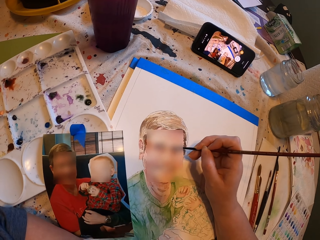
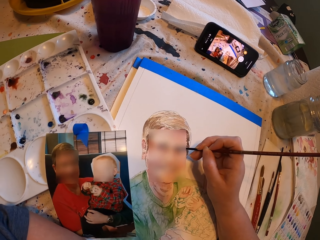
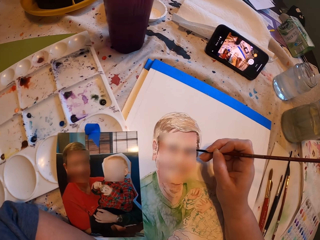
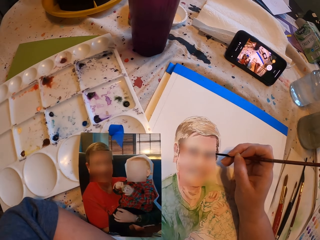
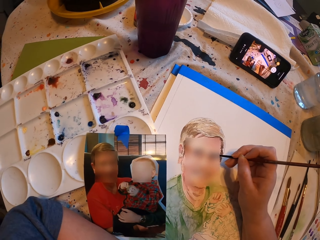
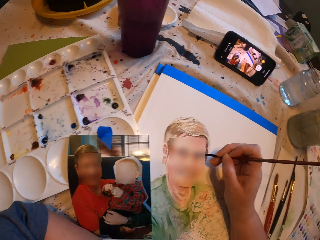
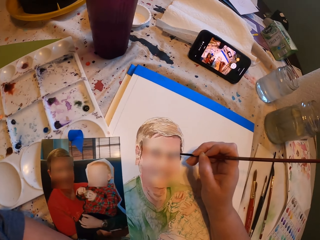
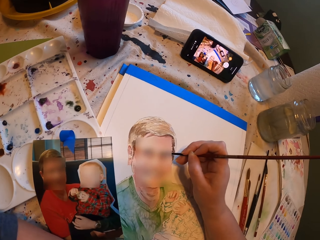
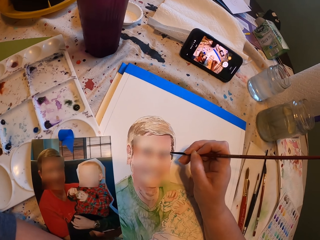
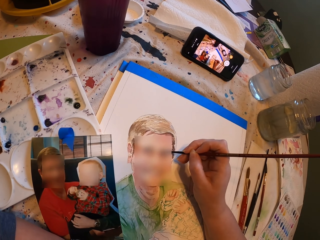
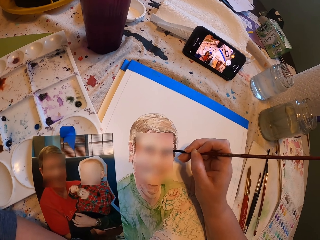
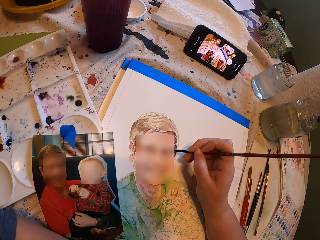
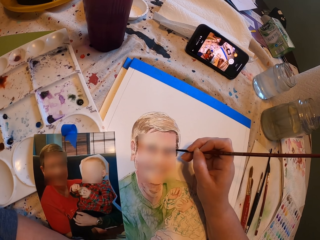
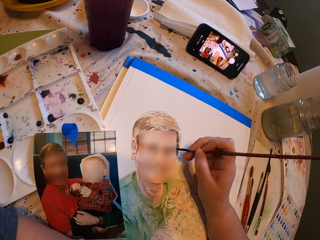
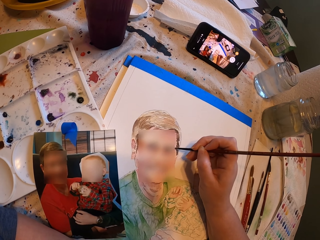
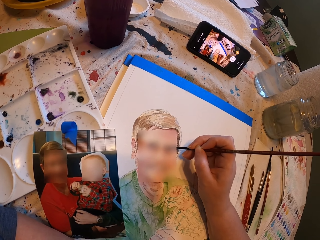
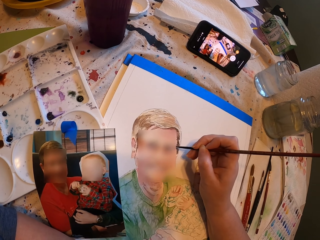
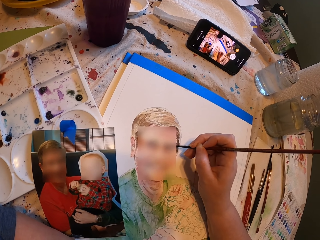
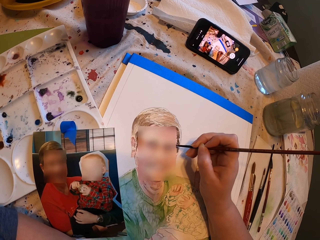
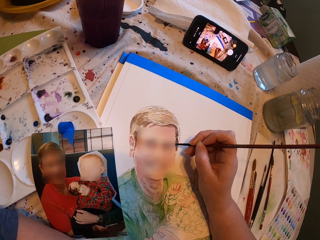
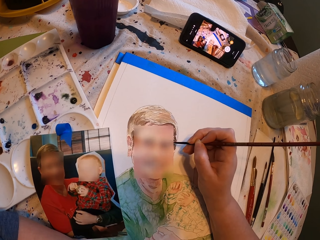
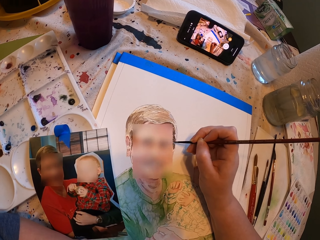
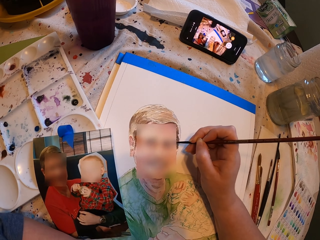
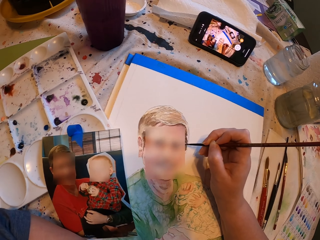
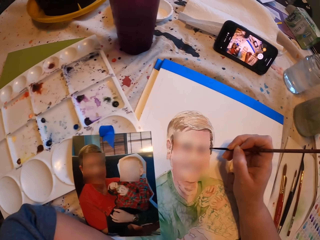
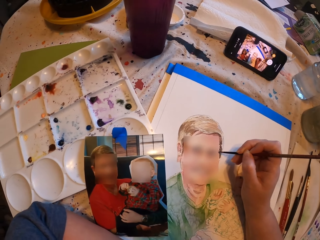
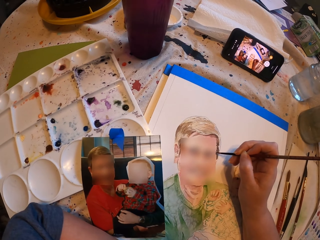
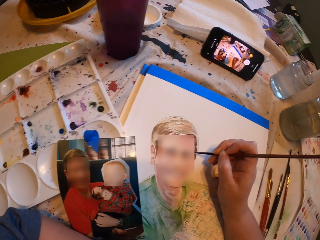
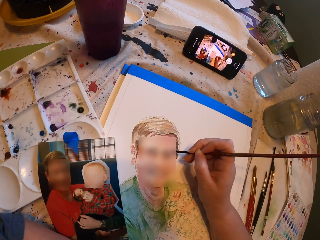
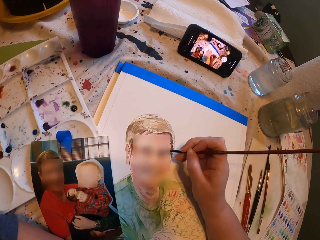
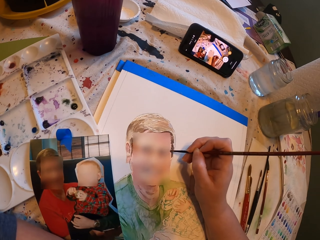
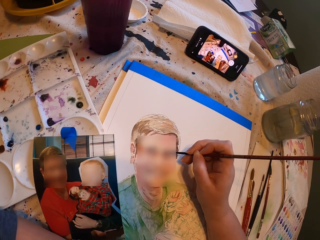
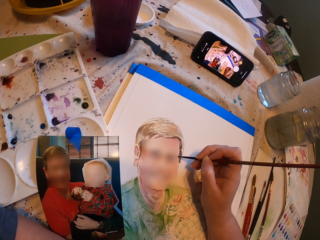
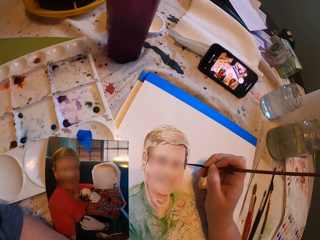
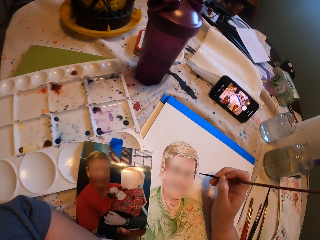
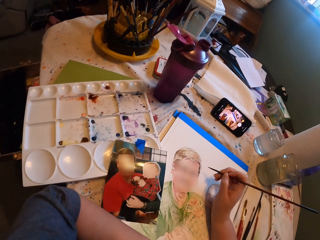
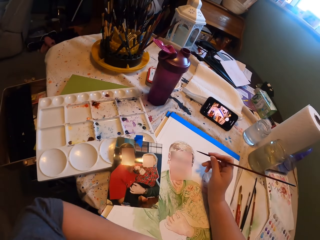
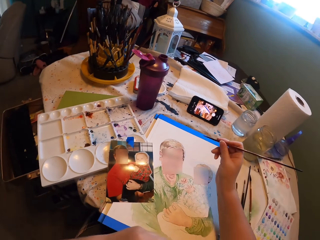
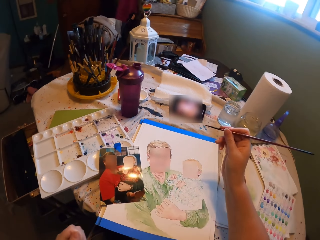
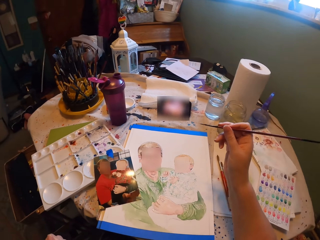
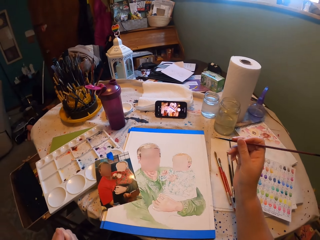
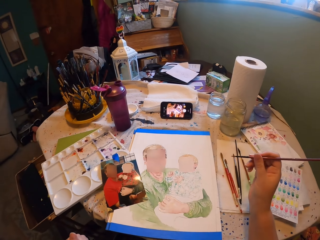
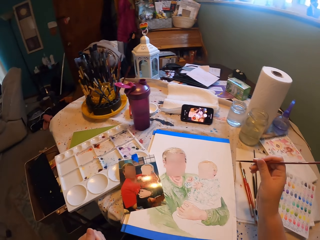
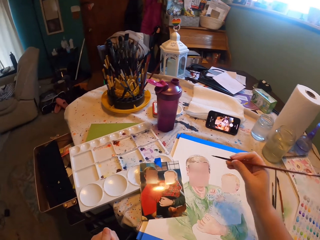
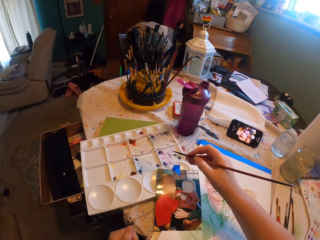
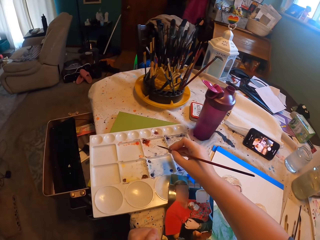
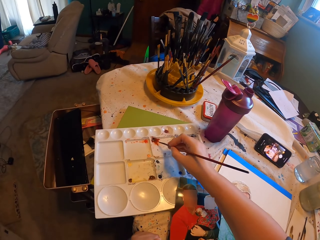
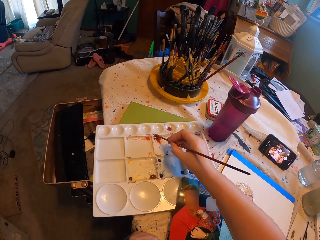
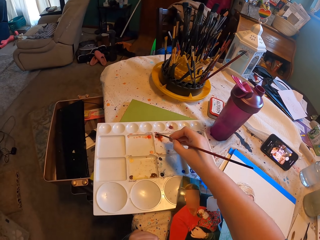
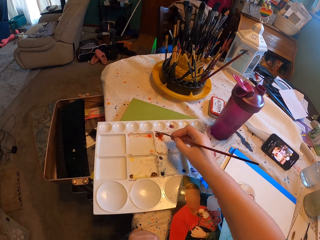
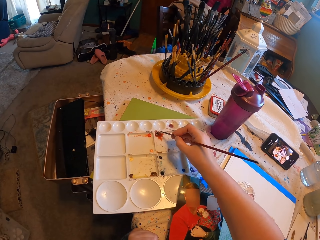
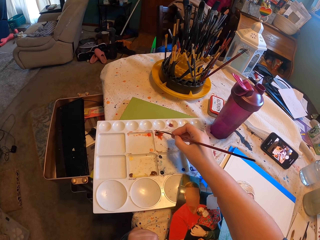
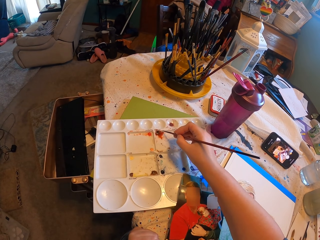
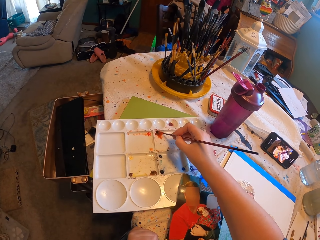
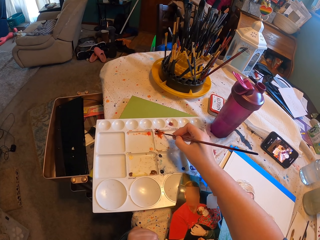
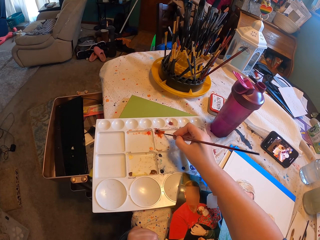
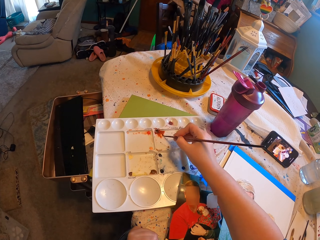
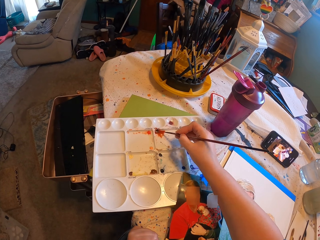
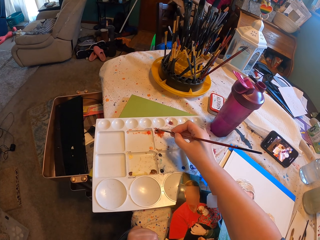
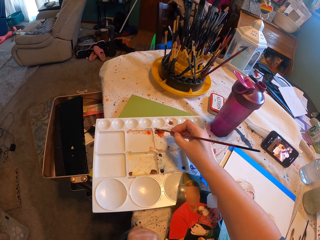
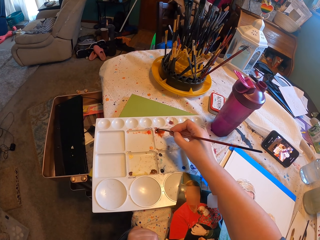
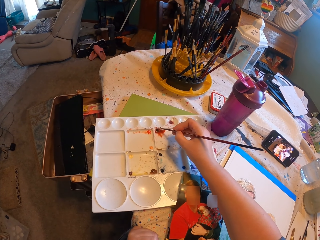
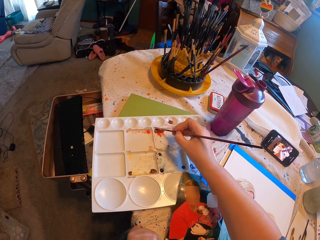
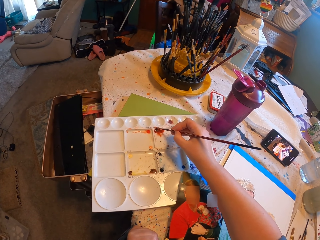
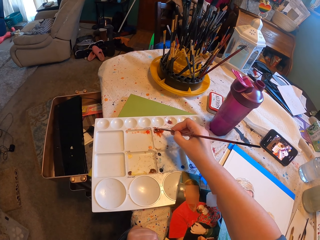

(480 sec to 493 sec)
The camera wearer applies something on the drawing brush. They place the paint brush on the watercolor box.

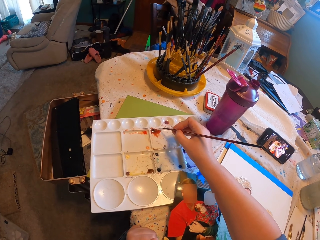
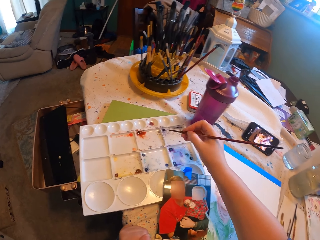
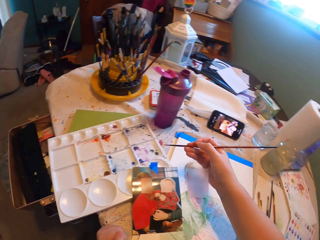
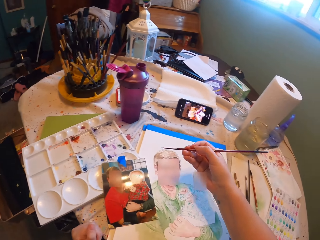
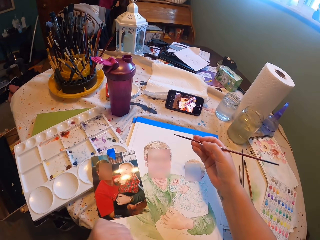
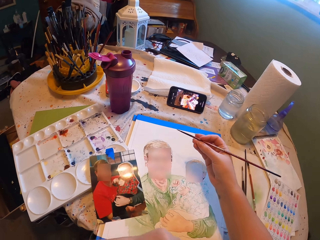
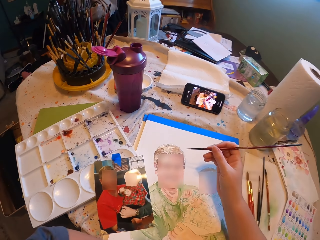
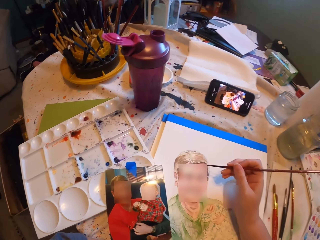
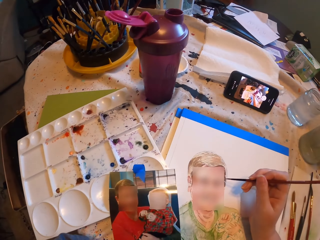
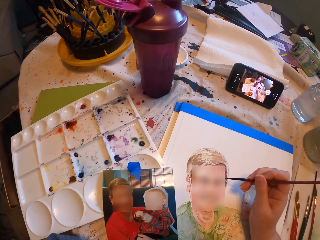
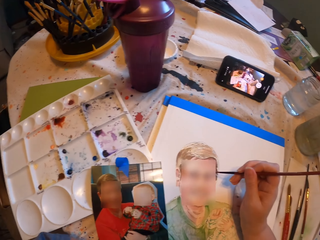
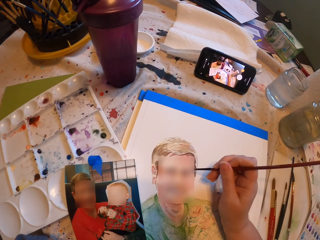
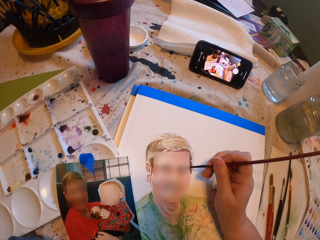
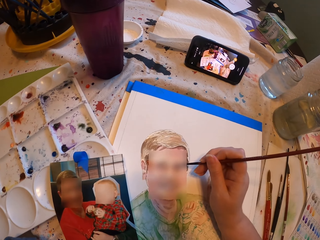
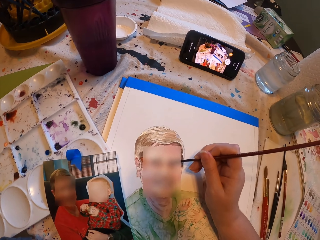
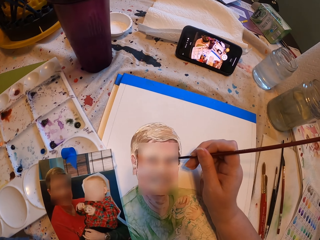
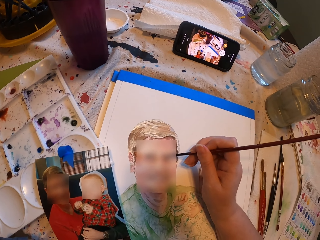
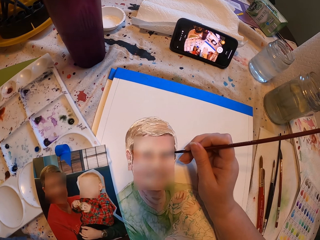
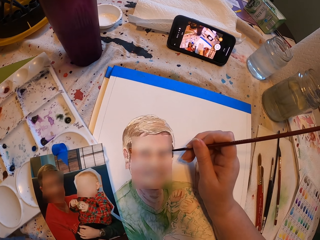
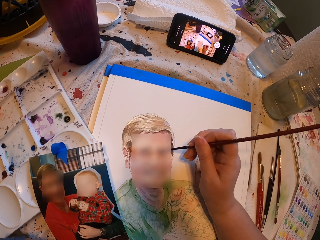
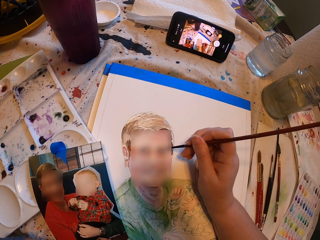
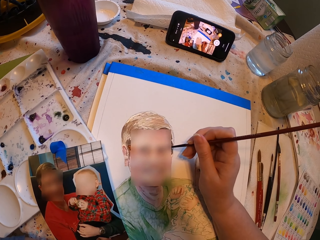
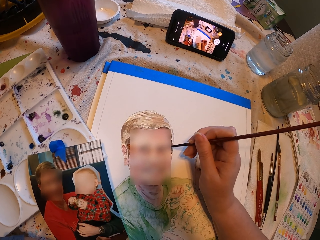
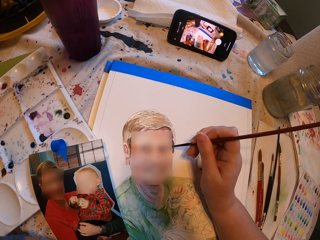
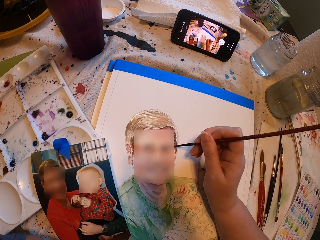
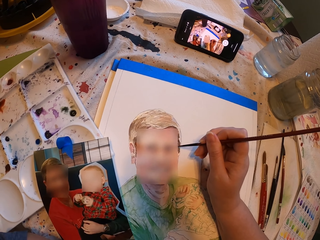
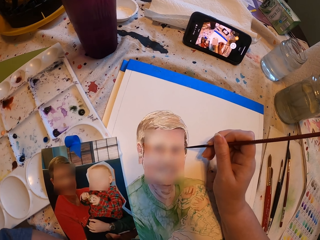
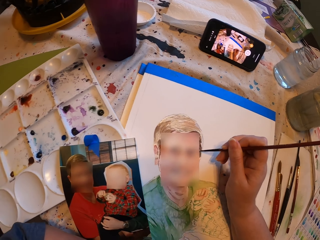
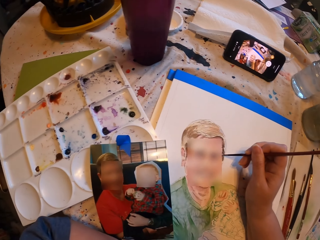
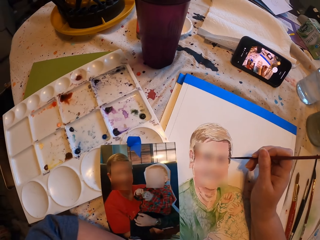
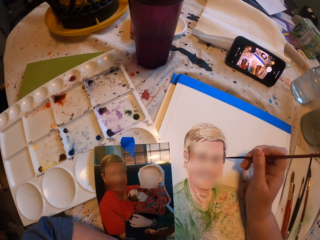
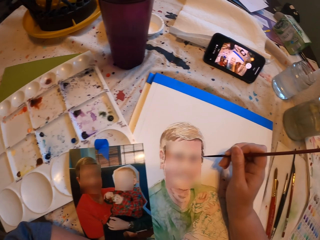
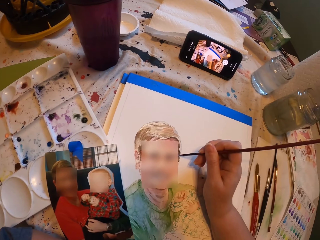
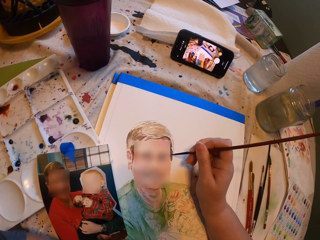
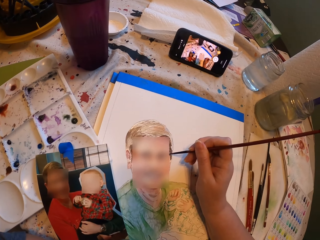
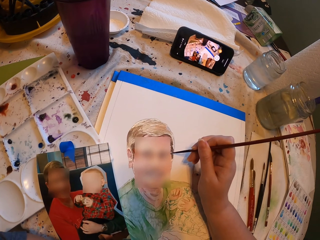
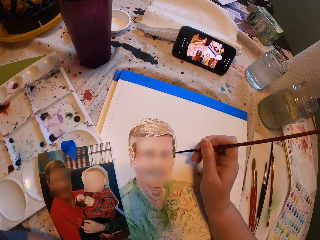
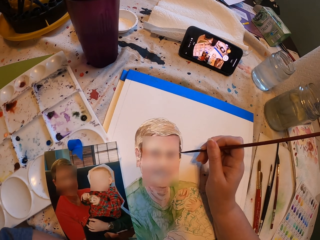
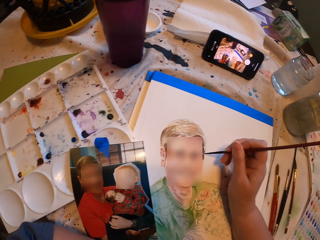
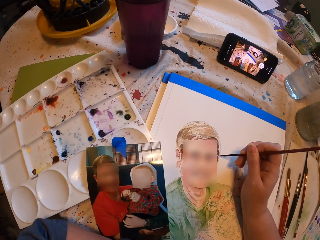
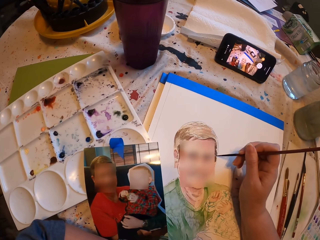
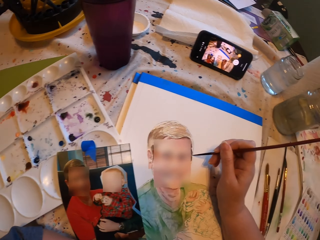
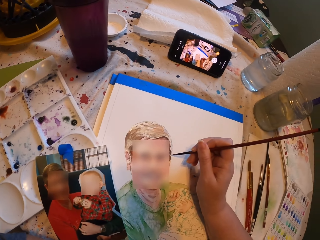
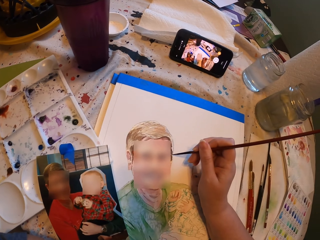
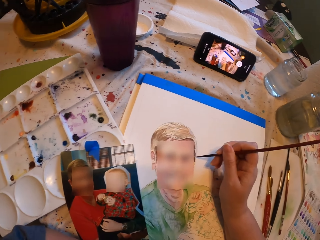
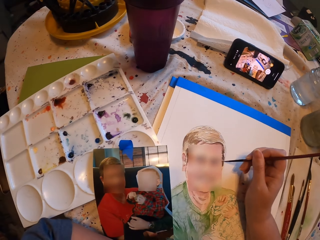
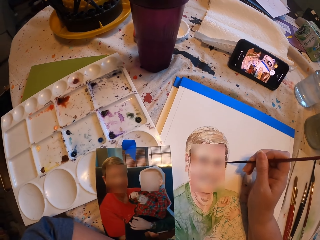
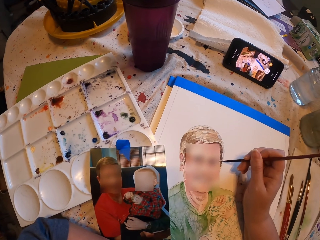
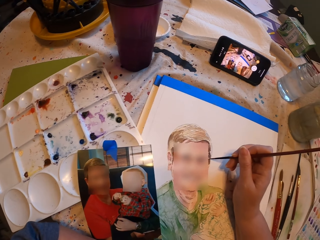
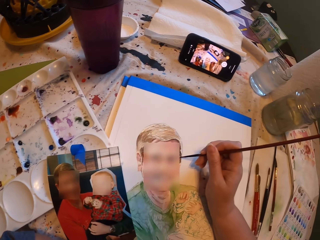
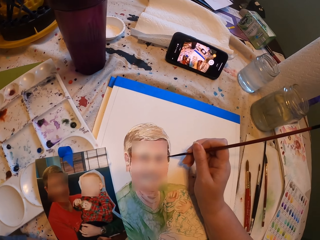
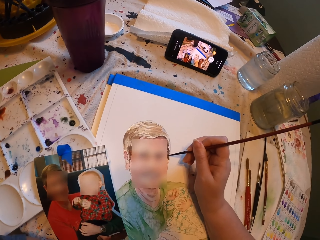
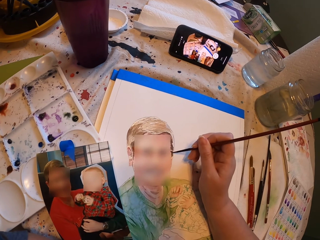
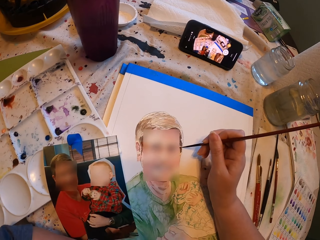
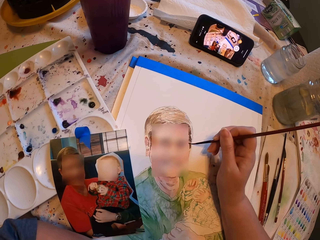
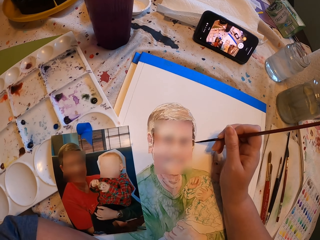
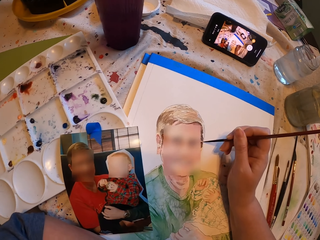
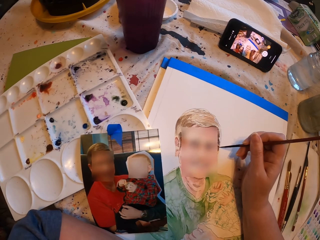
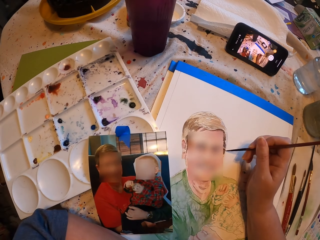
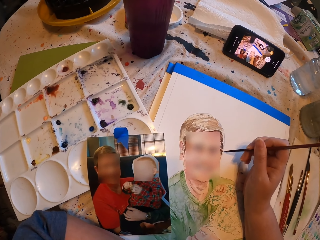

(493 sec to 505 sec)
The camera wearer draws on the white art paper with the drawing brush. They paint and look at the picture.
